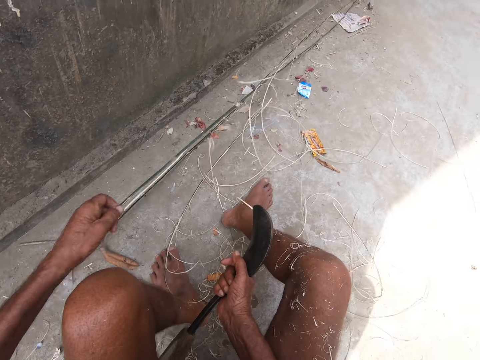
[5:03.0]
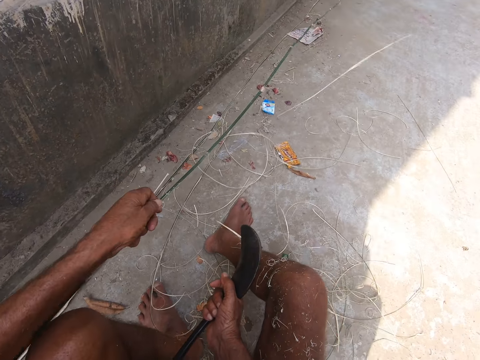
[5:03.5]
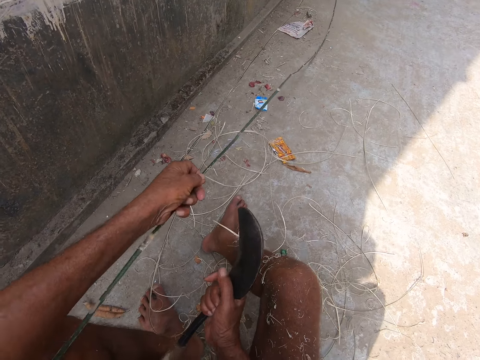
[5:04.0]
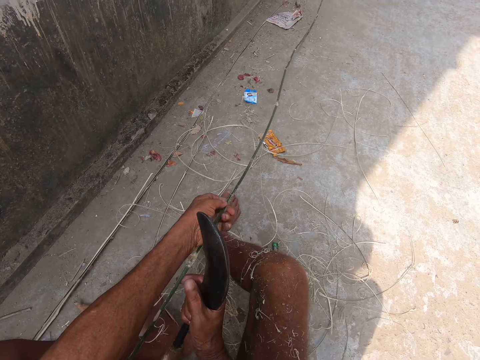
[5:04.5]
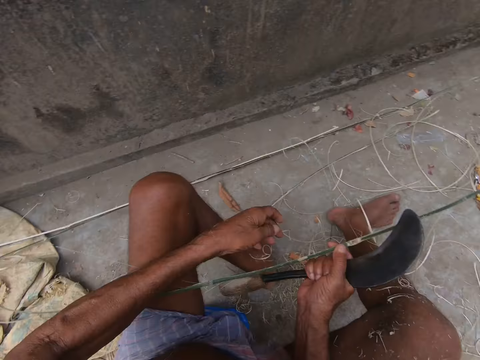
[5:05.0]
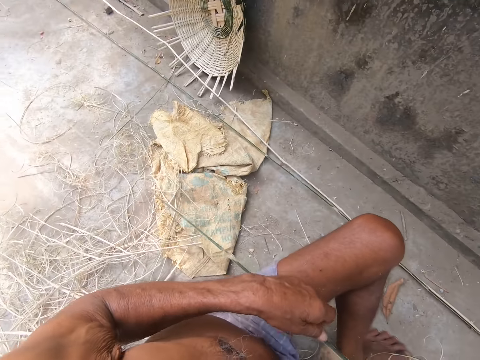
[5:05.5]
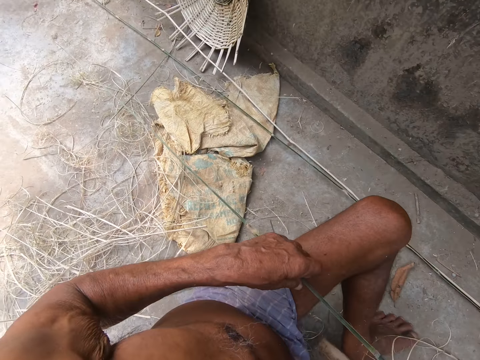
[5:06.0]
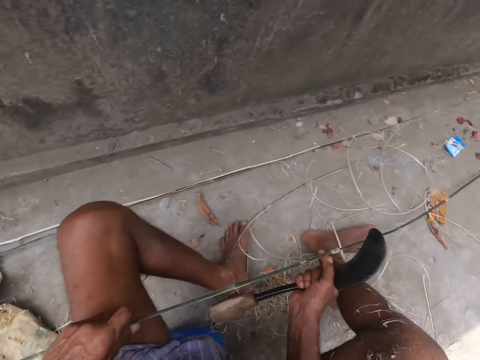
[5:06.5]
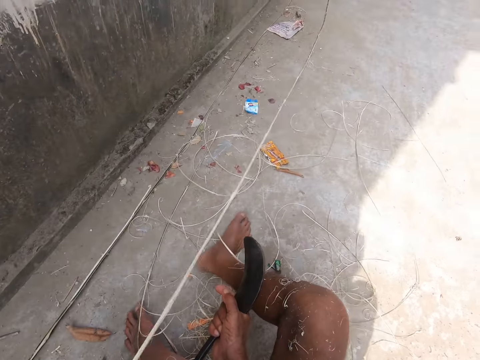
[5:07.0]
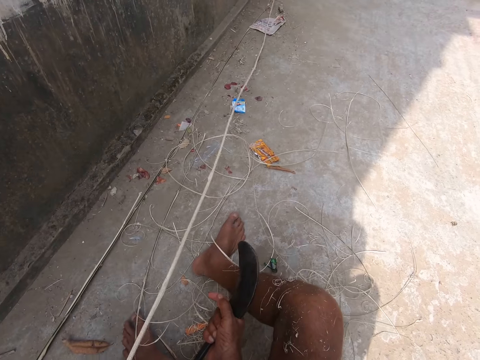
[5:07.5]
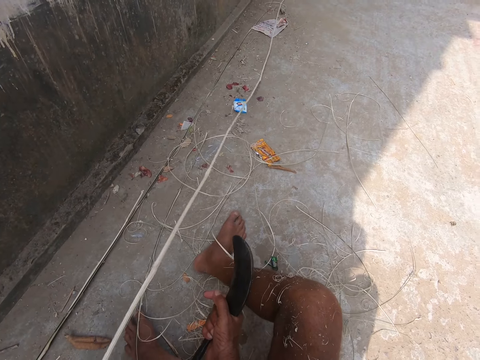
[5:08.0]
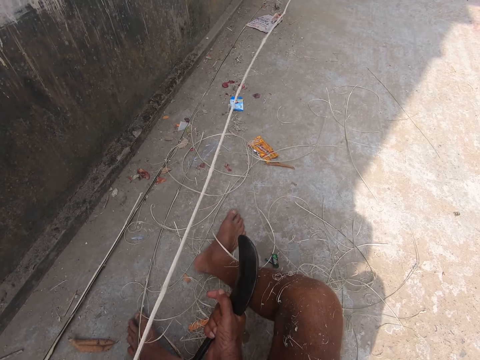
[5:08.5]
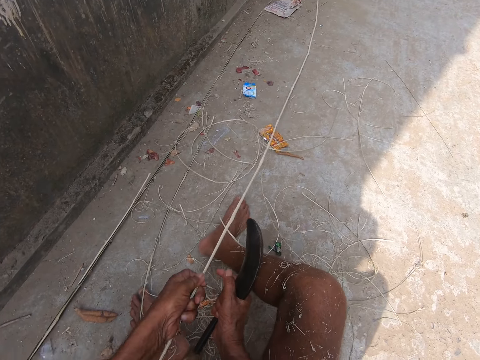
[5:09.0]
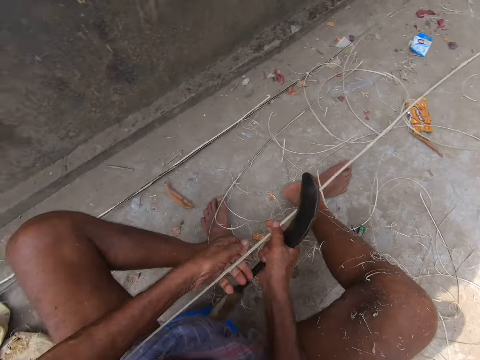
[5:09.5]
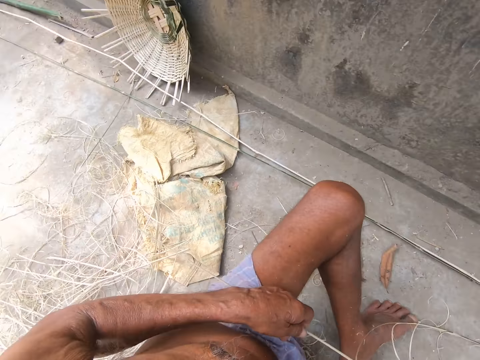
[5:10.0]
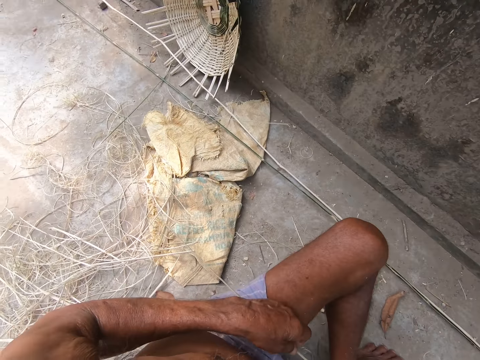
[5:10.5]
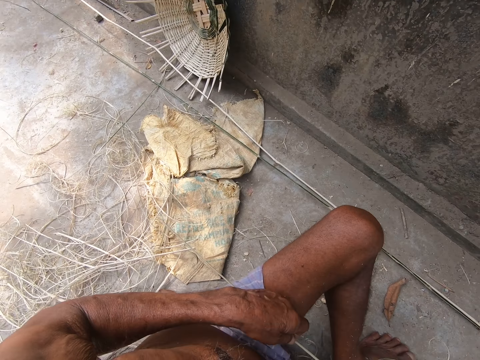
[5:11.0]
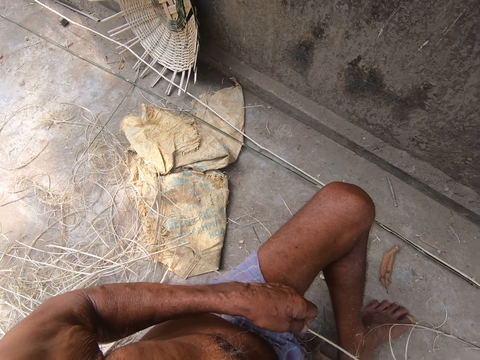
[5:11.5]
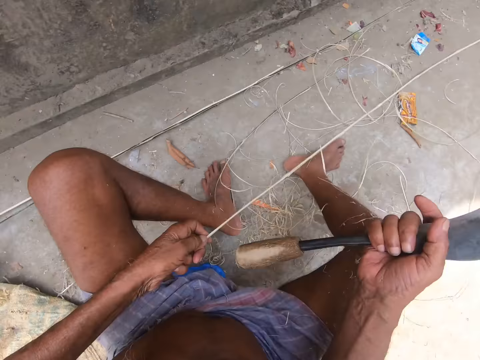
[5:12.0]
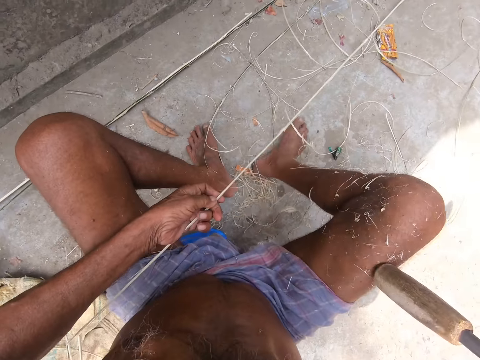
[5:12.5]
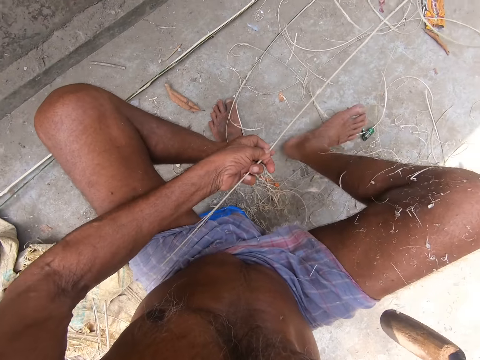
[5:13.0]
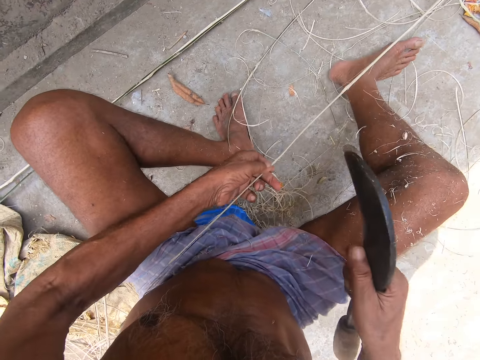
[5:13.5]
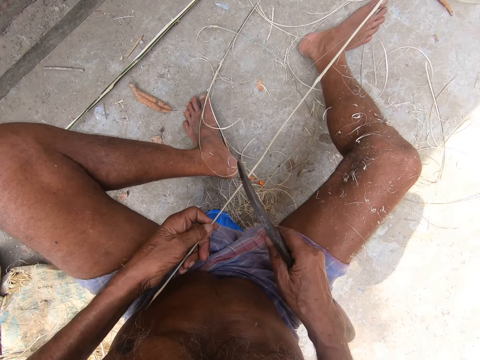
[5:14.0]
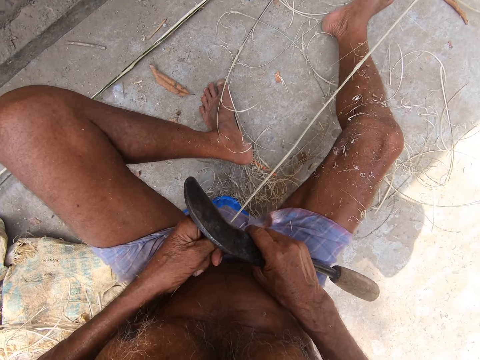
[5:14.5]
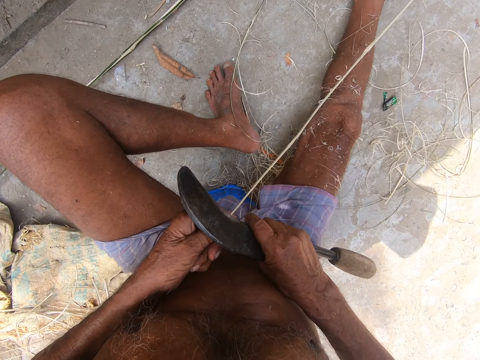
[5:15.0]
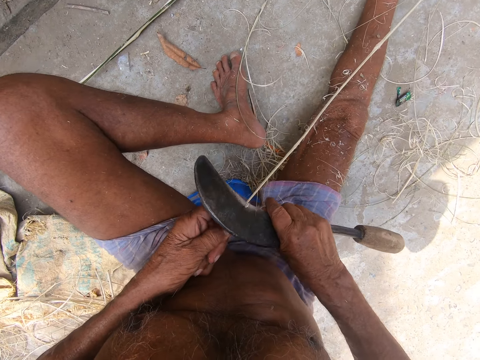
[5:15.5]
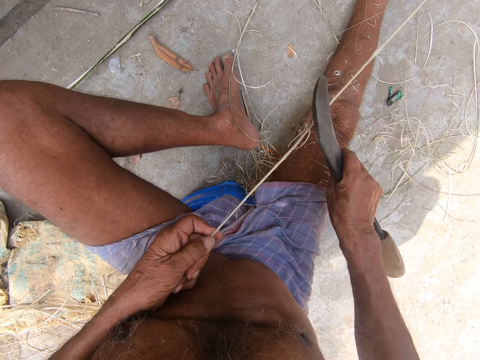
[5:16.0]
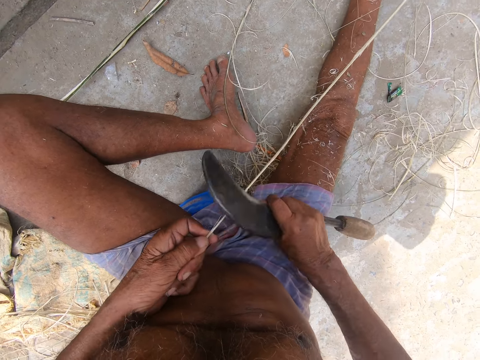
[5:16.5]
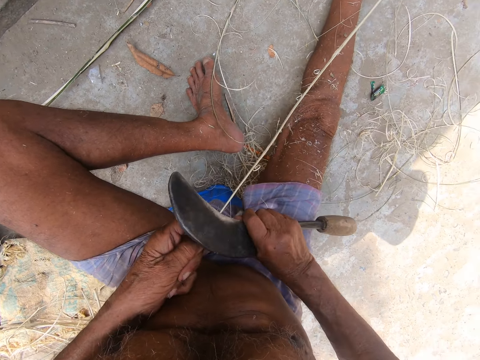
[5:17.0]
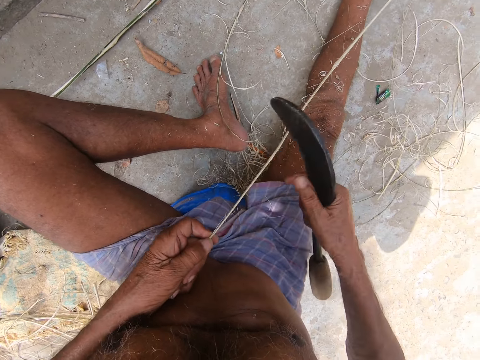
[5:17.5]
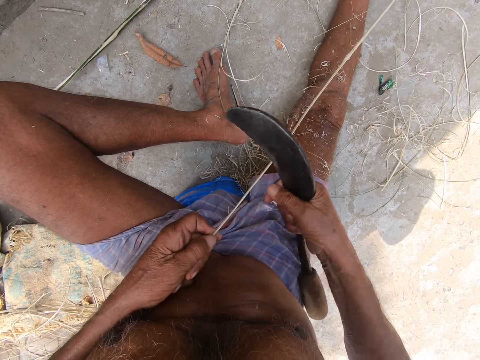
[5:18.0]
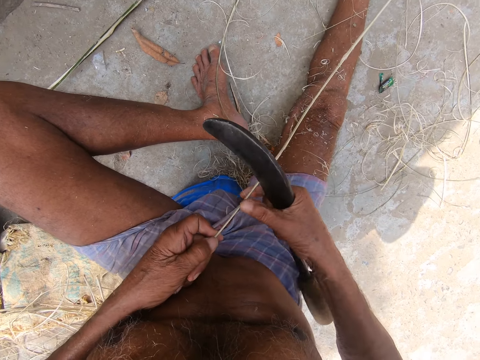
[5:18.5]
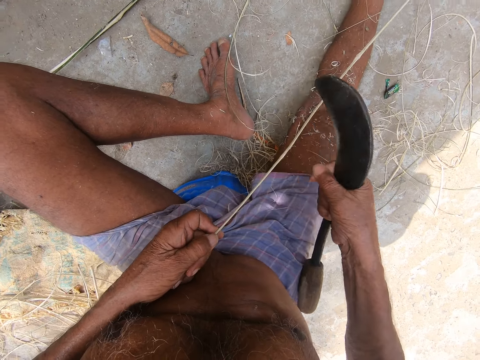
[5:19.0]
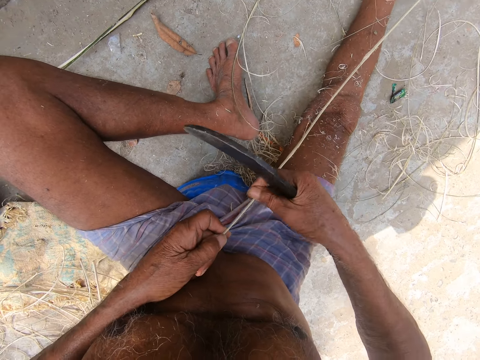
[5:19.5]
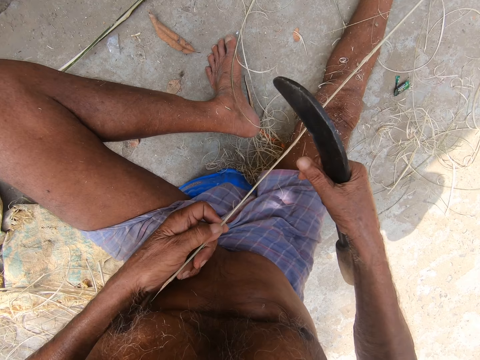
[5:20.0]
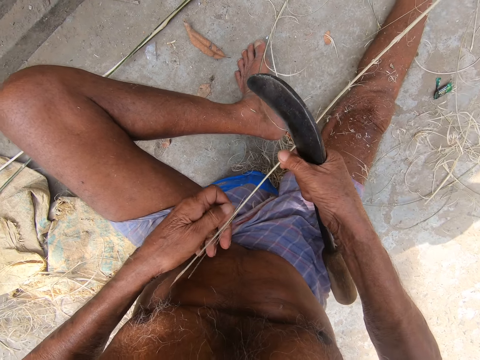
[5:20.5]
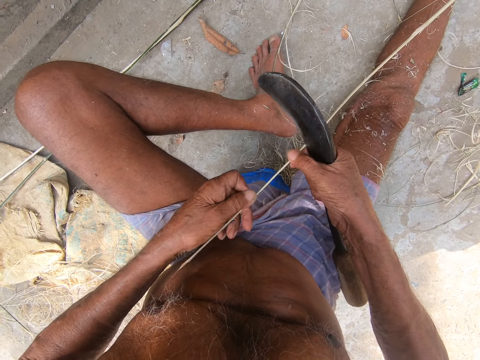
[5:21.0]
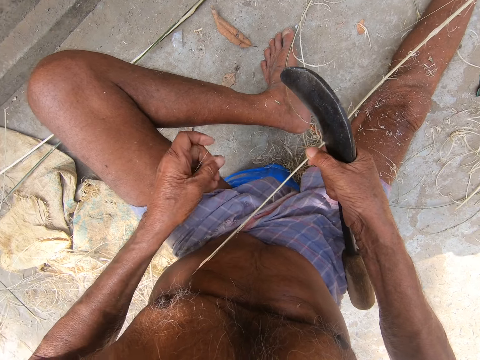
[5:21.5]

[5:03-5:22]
The camera wearer picks up a stick. They adjust a twig. They peel bark from the twigs with a sickle. They cut the stick with a knife. They remove fiber from the twig.

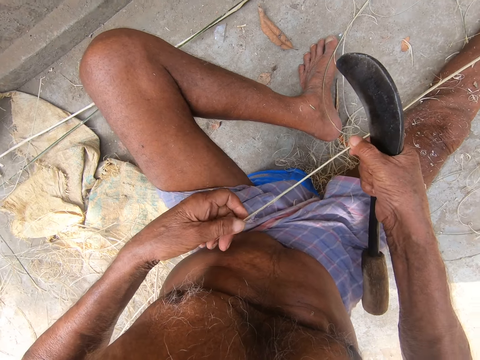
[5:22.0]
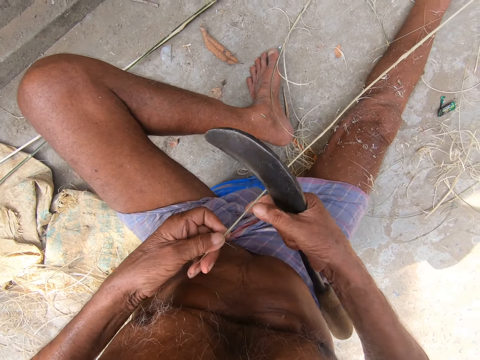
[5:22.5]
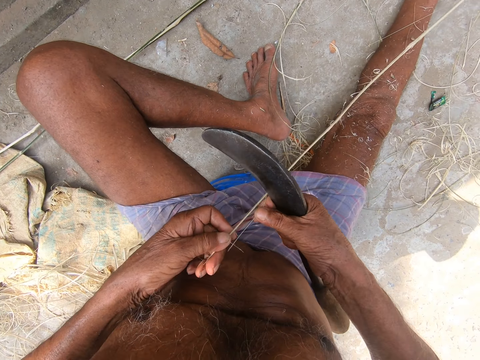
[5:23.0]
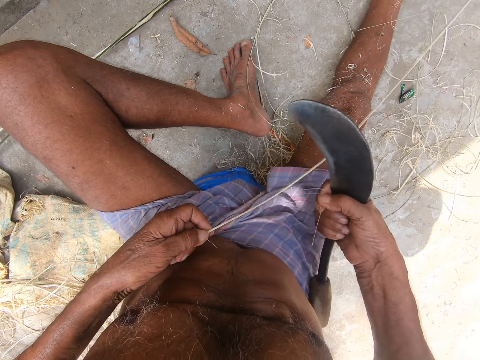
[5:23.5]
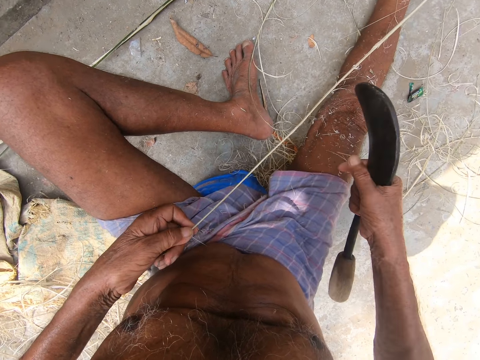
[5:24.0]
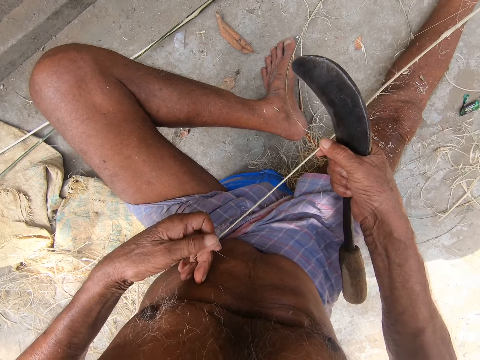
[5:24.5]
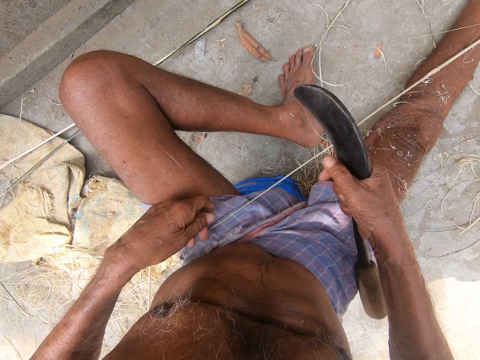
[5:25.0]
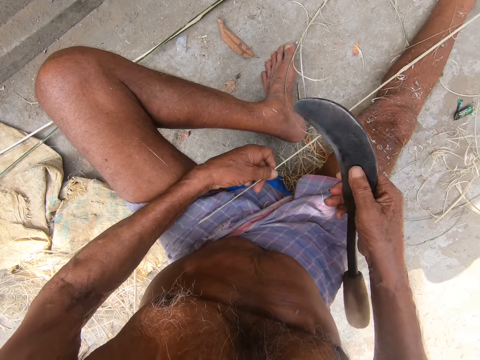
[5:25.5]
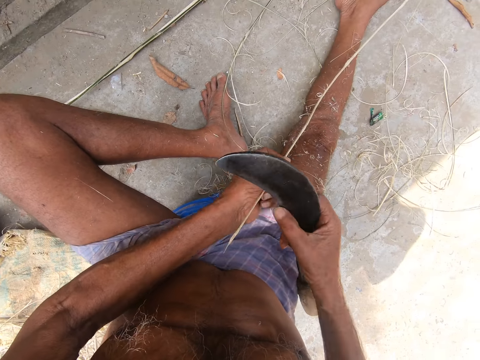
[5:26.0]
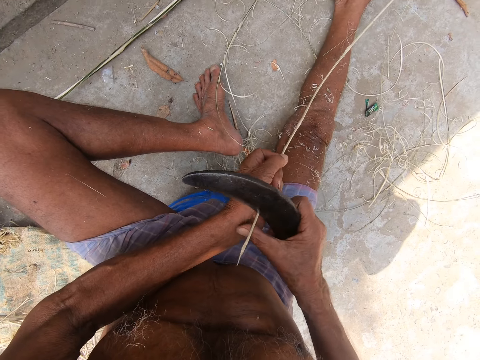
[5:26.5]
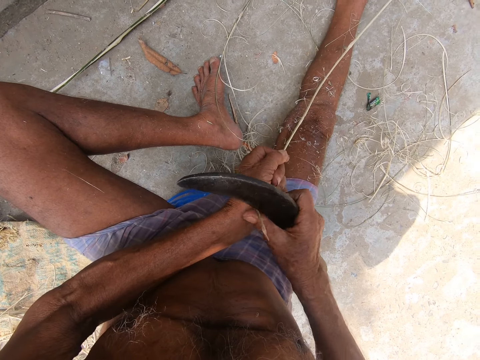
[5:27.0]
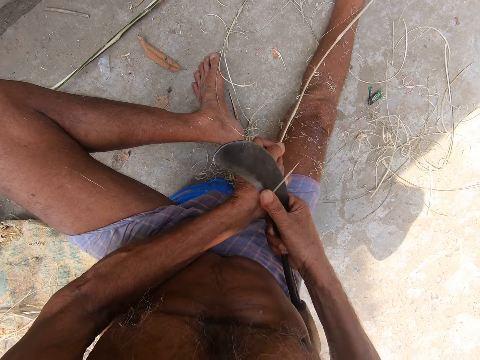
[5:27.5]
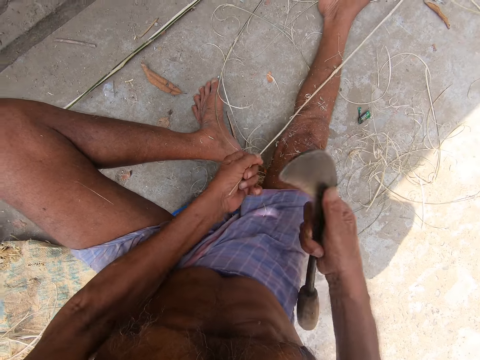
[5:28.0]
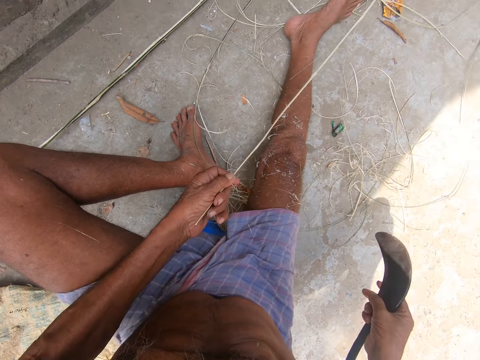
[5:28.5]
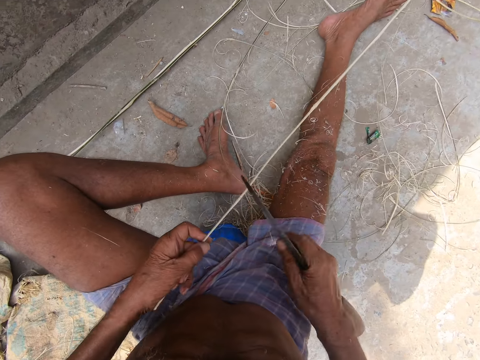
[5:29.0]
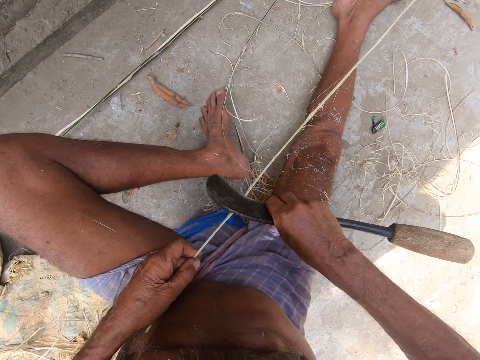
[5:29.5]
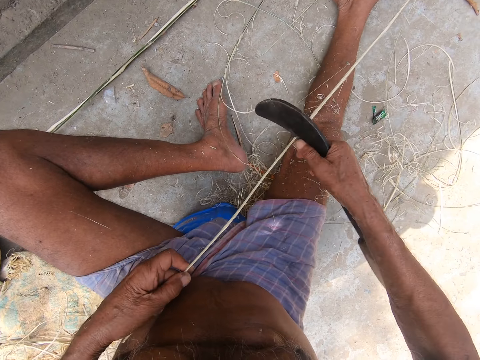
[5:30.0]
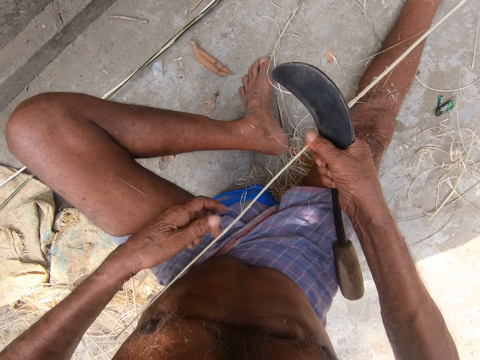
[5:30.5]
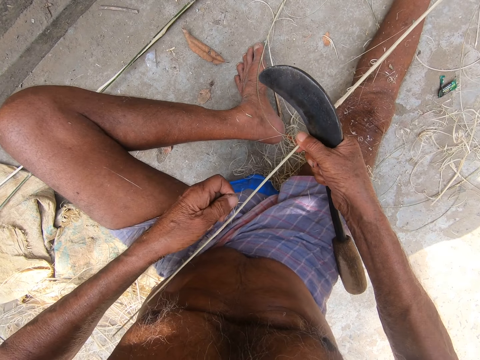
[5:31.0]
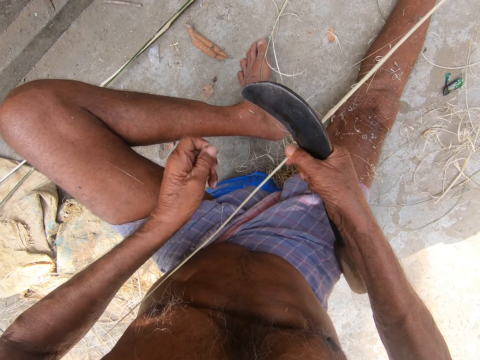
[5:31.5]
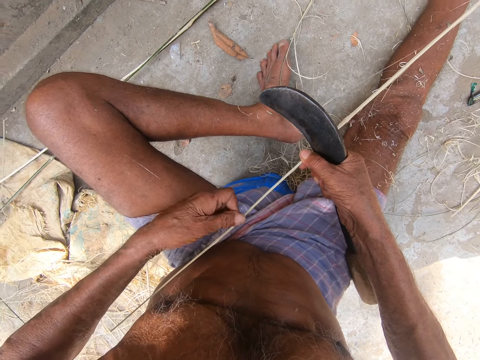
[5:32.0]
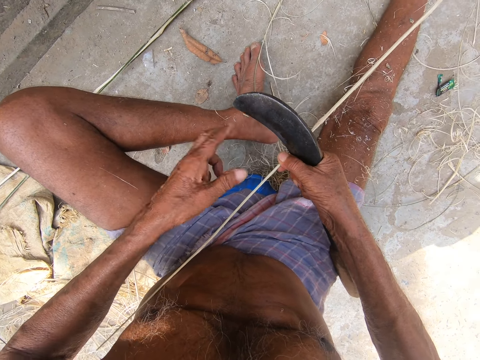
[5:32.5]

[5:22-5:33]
The camera wearer cuts a twig with a sickle. They peel bark from the twigs with the sickle. They remove fiber from the twig.
